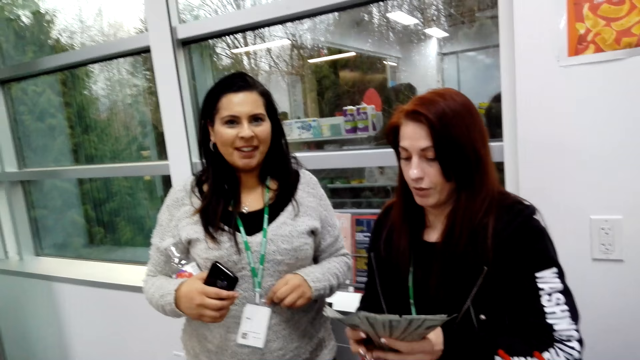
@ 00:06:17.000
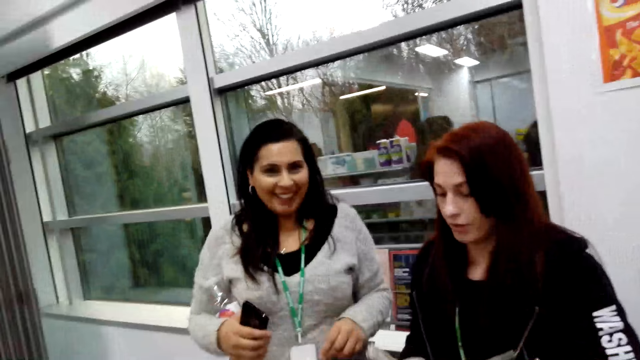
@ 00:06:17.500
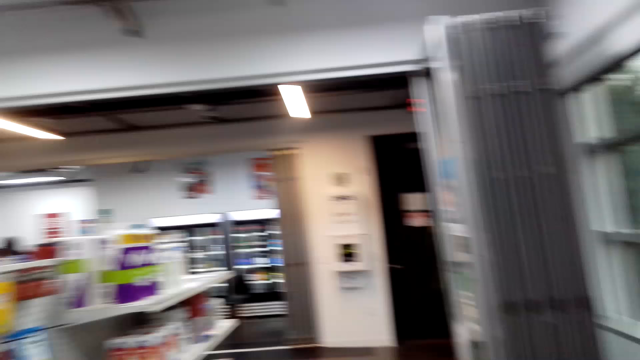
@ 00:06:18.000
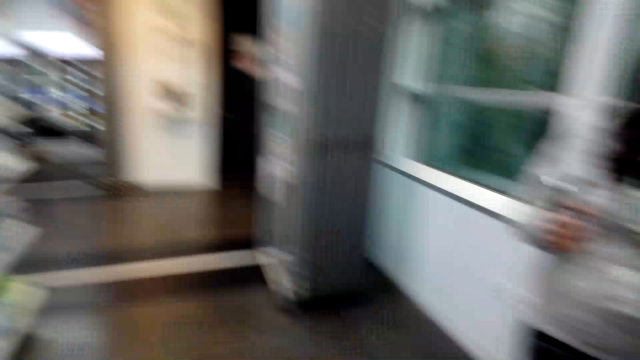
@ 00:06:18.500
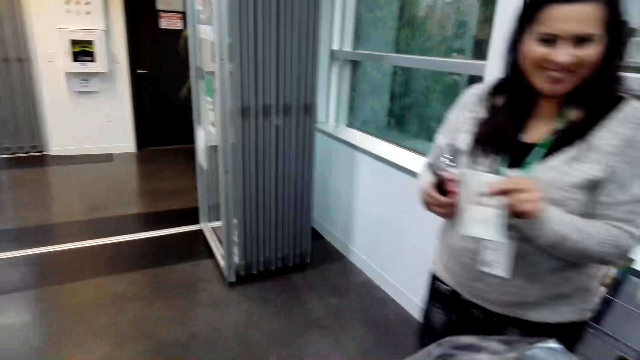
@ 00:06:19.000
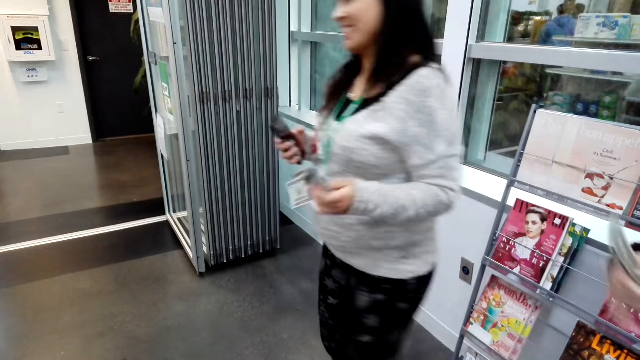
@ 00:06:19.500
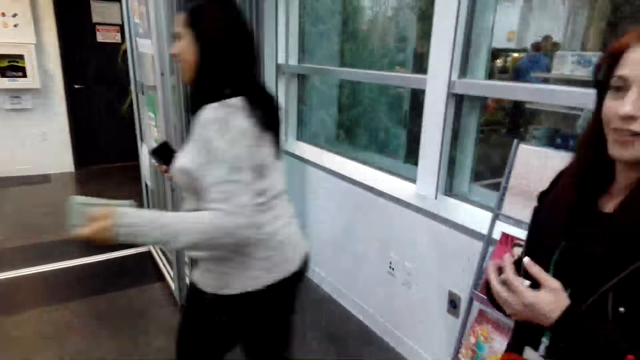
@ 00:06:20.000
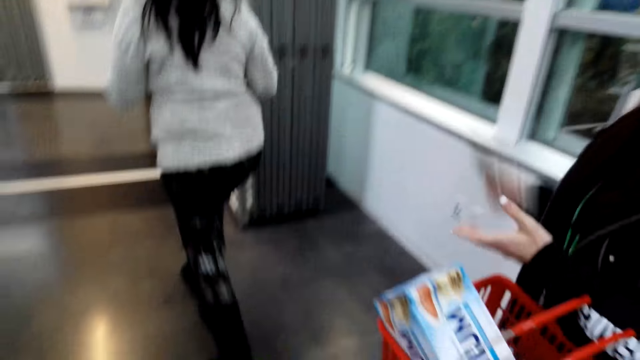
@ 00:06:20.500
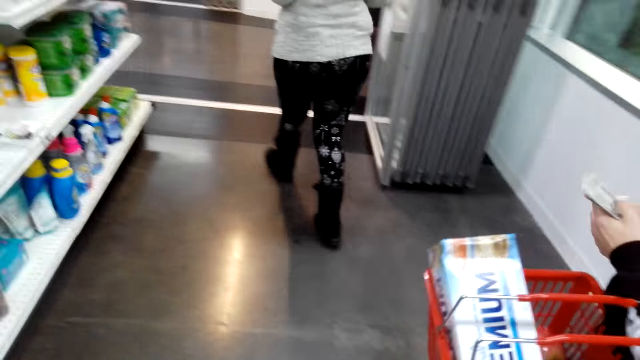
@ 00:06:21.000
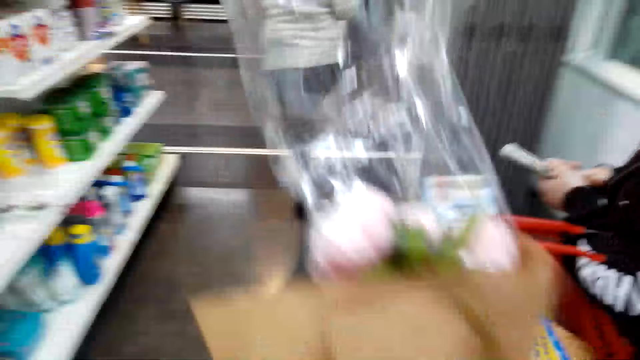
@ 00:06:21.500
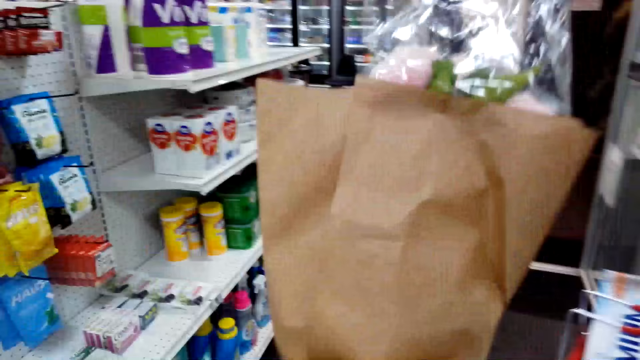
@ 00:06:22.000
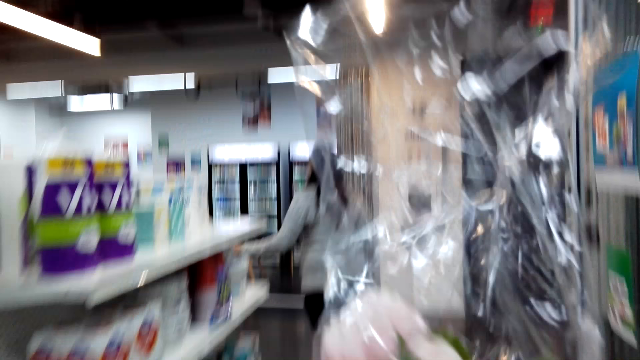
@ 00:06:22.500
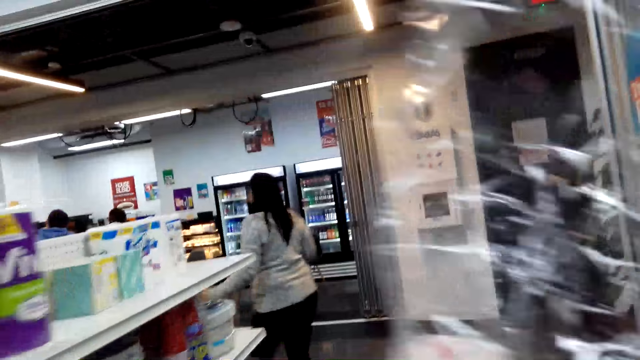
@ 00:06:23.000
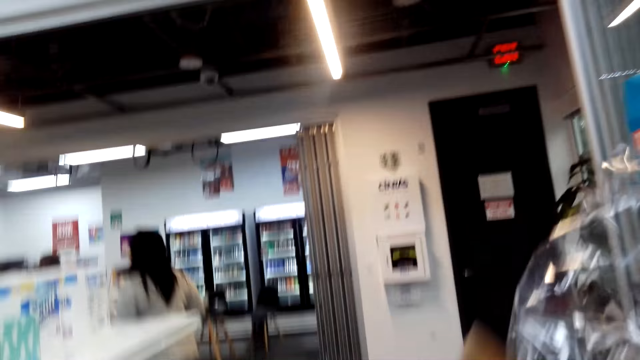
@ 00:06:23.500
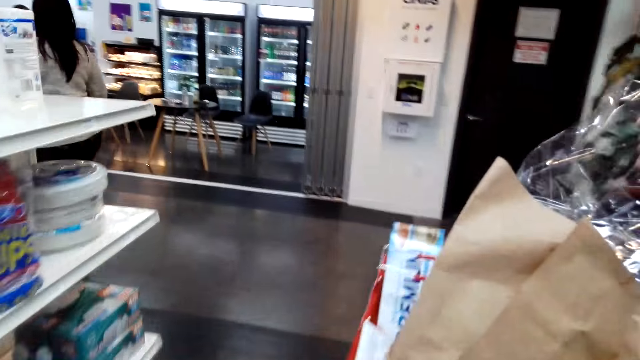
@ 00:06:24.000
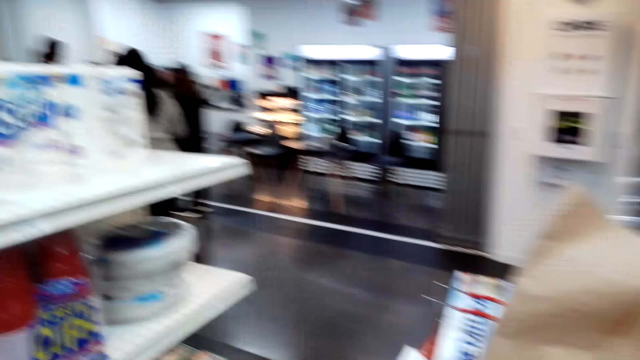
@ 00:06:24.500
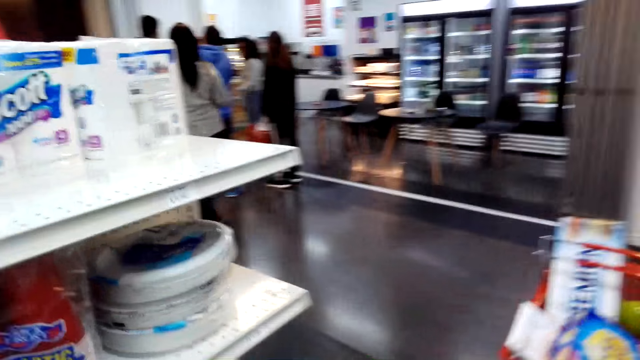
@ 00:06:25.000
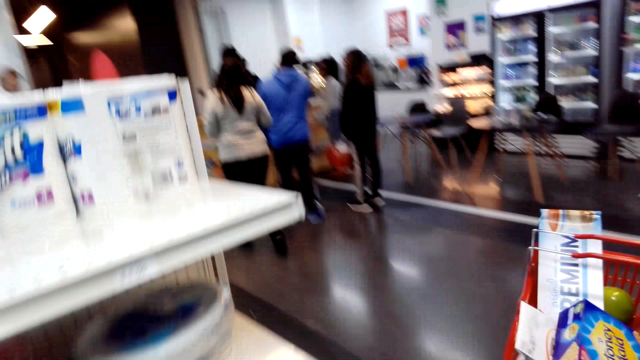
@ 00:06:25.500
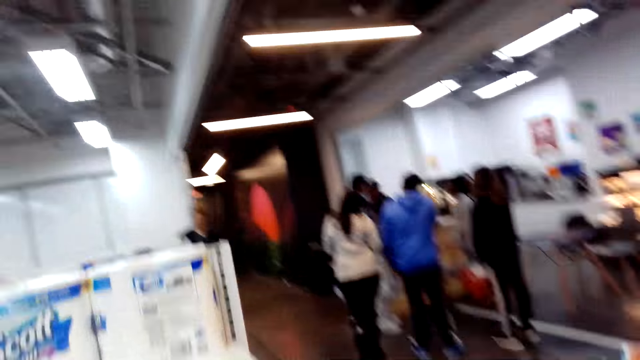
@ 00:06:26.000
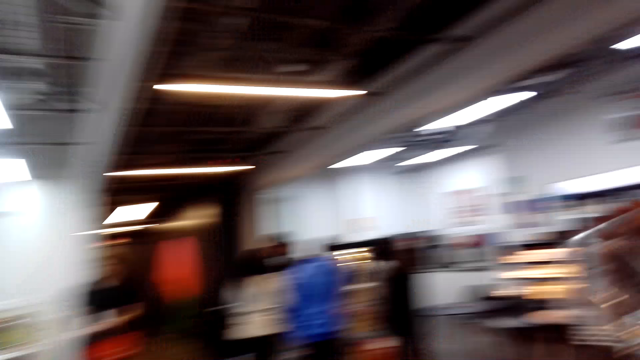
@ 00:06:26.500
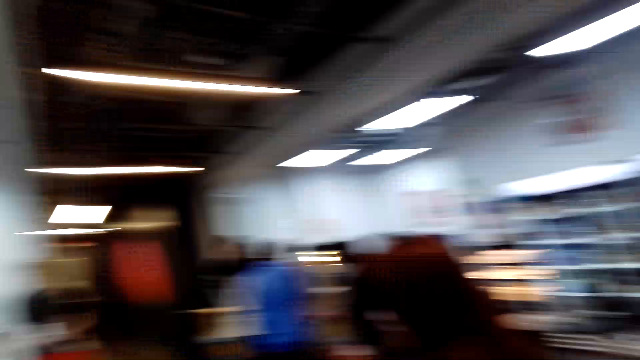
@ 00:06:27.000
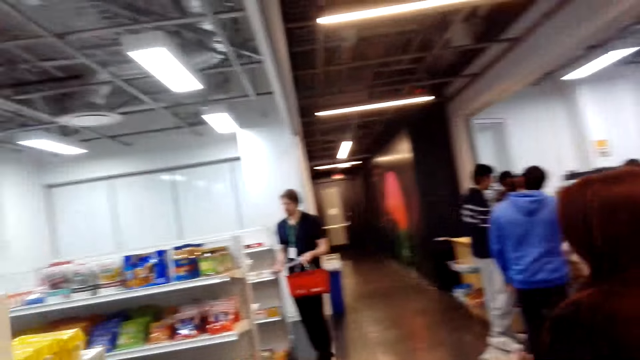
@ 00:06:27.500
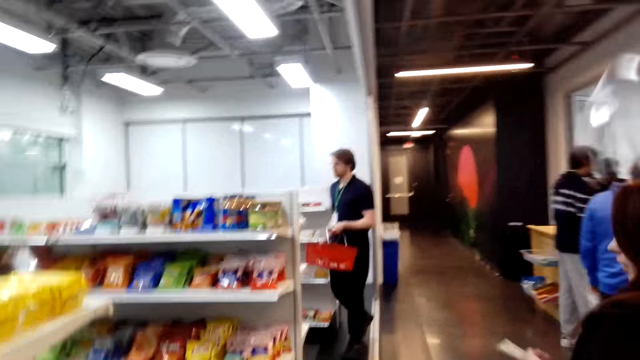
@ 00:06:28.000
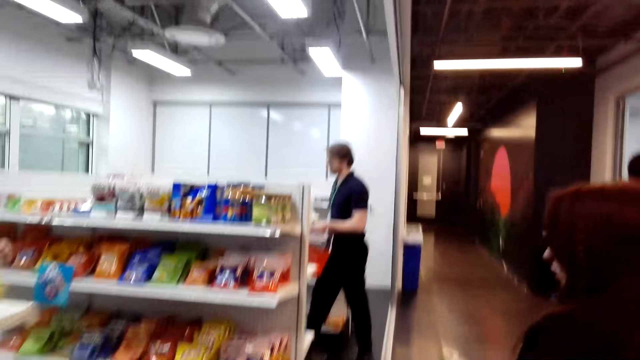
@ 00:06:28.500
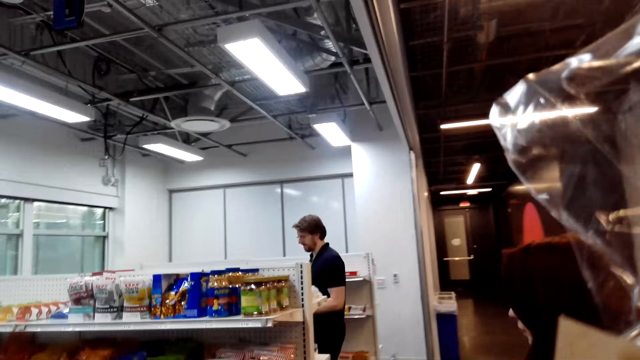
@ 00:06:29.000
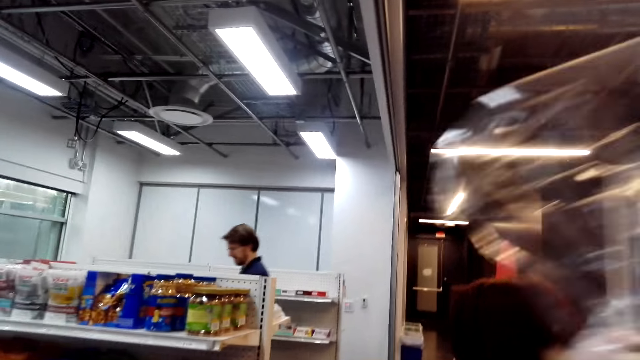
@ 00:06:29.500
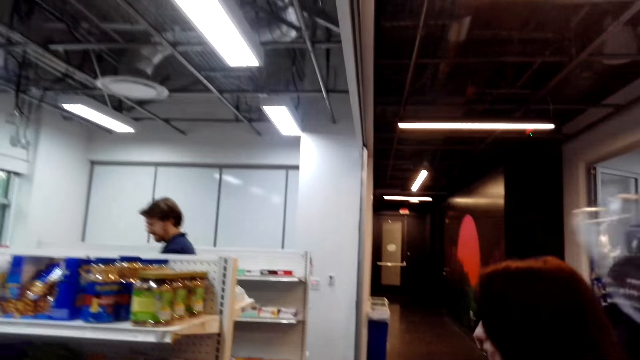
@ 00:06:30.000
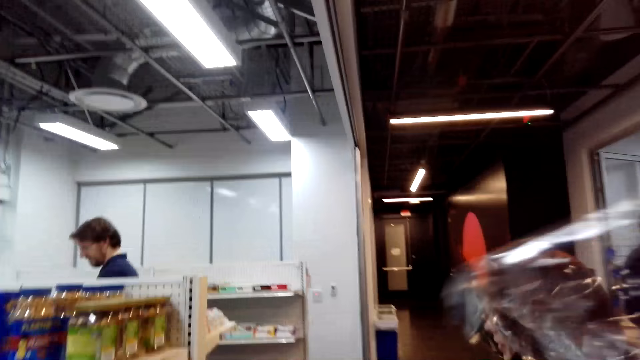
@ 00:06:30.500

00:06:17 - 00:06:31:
The camera wearer looks around. They hold a flower. They walk in the supermarket. A person holds the basket. Another person holds the shopping basket.

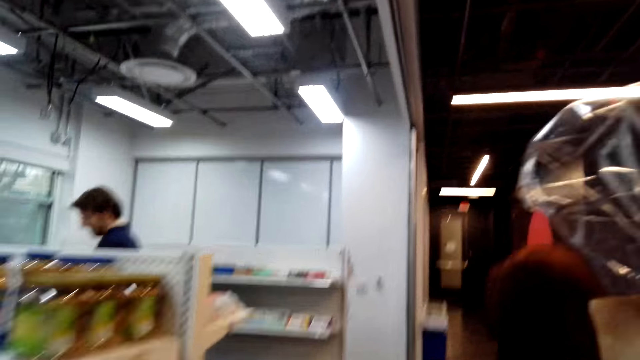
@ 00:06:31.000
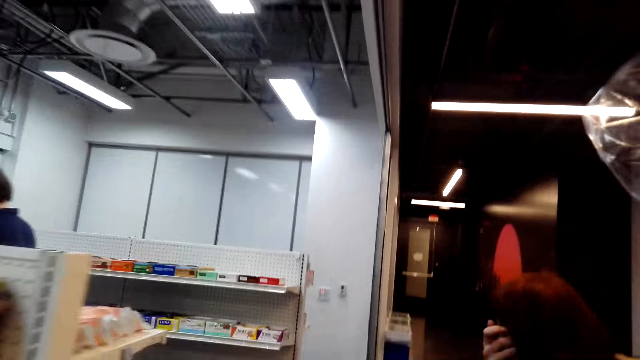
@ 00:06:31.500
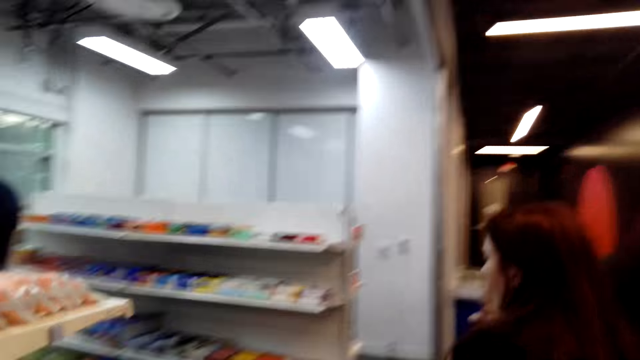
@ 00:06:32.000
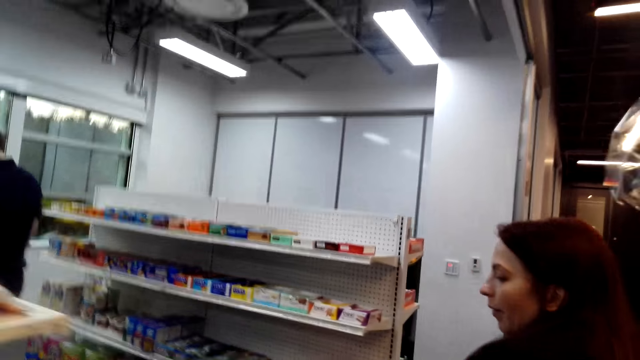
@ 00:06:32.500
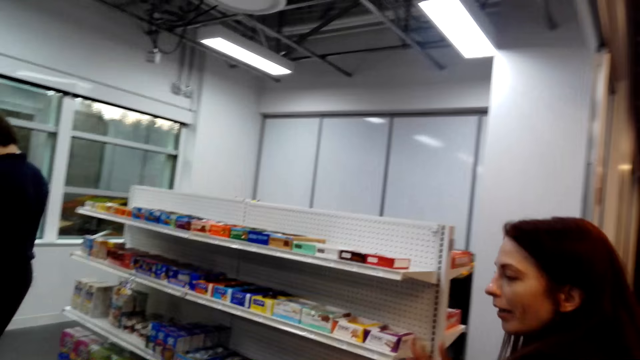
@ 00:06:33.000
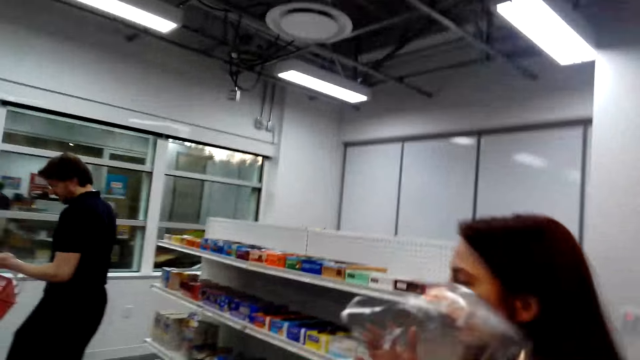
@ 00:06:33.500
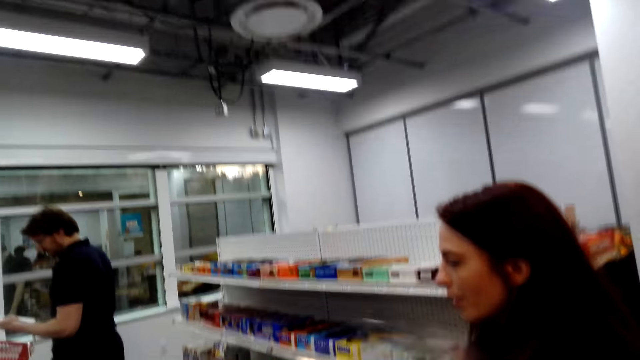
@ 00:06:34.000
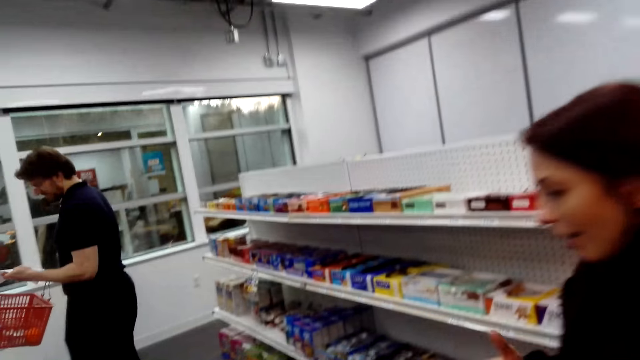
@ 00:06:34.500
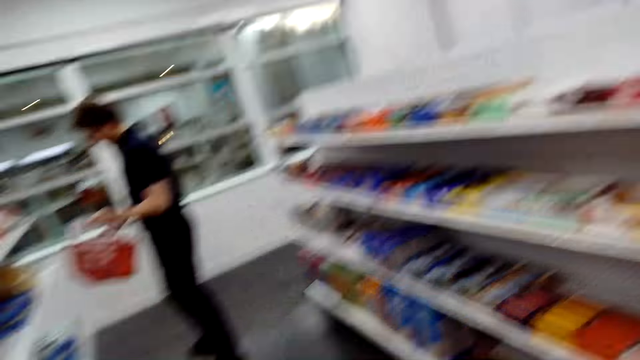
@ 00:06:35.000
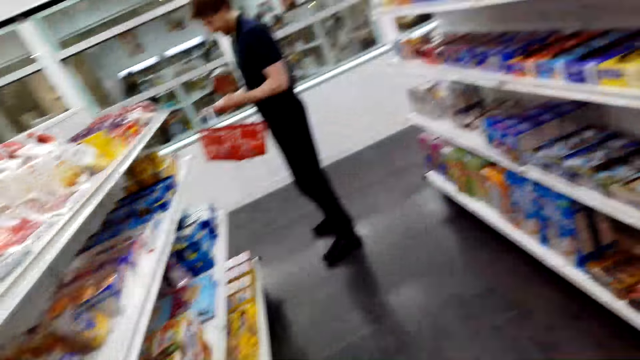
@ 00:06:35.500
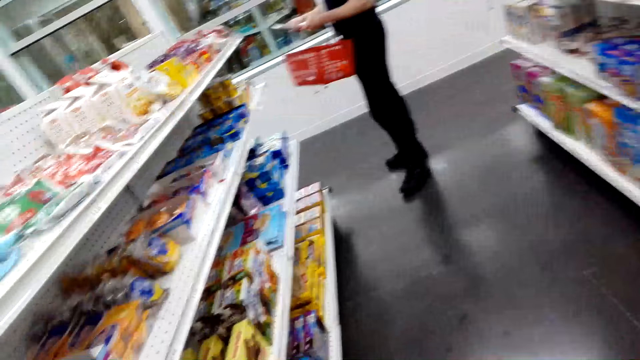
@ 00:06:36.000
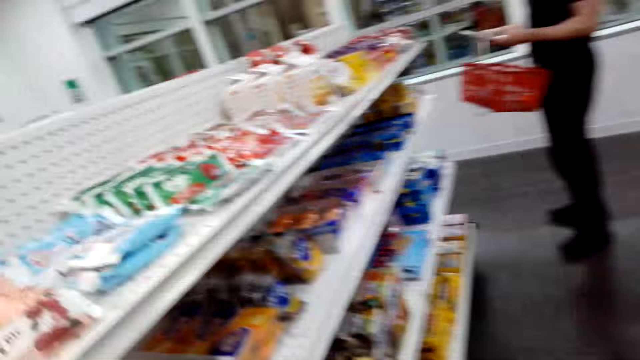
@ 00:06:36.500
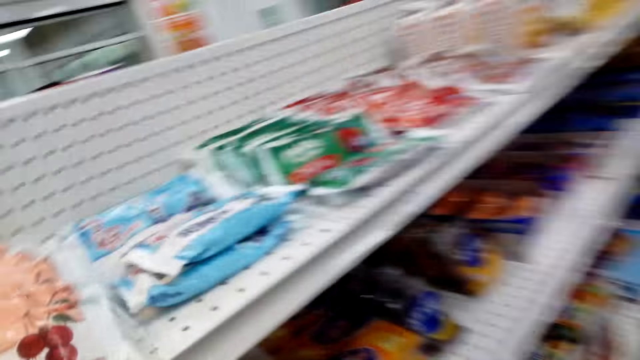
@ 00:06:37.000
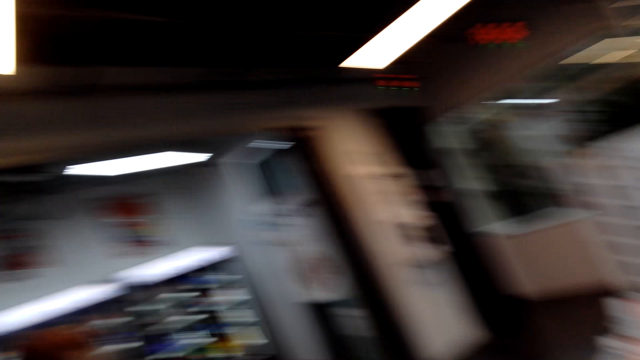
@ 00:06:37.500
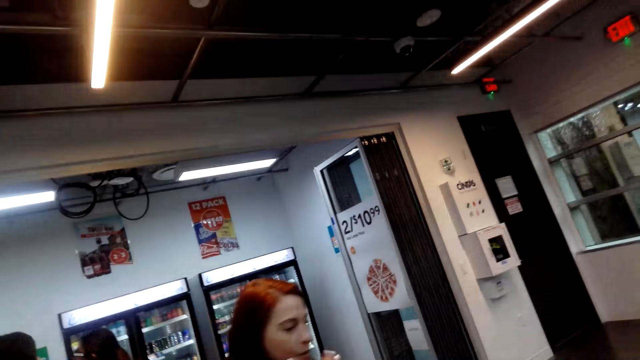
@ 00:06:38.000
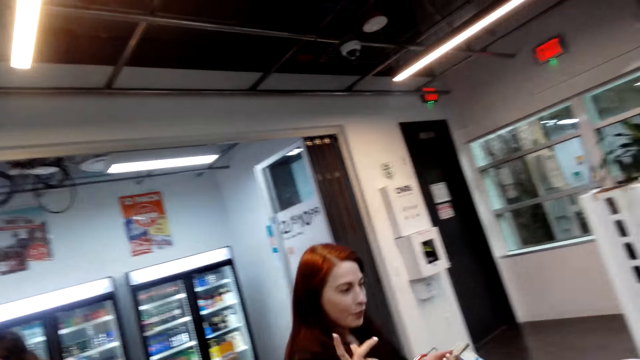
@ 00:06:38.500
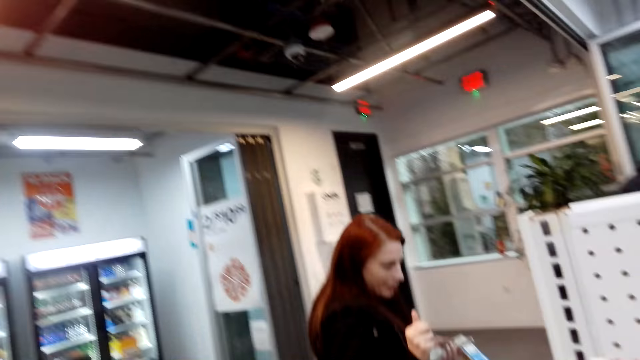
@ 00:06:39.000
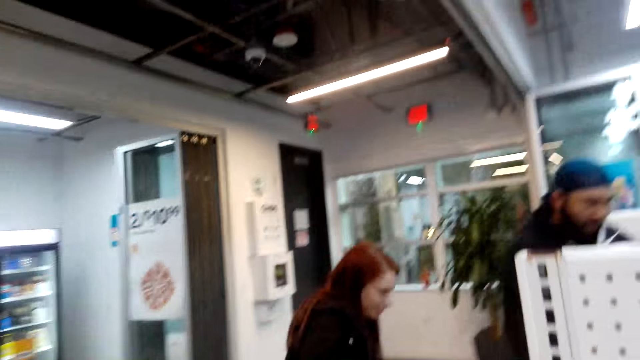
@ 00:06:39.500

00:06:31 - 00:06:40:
The camera wearer talks with a lady. The lady holds the shopping basket.
